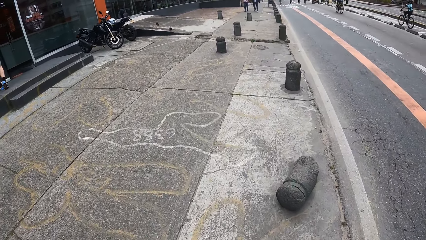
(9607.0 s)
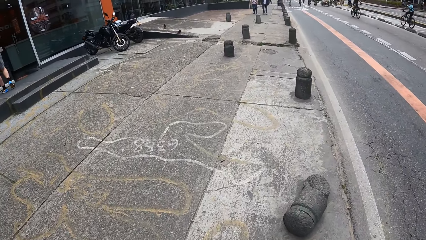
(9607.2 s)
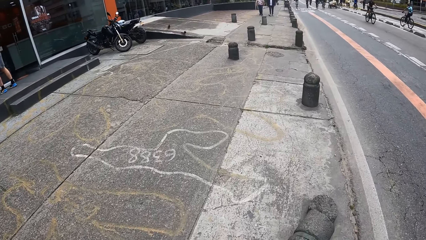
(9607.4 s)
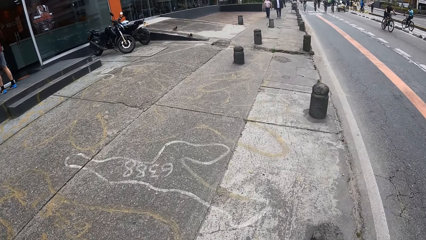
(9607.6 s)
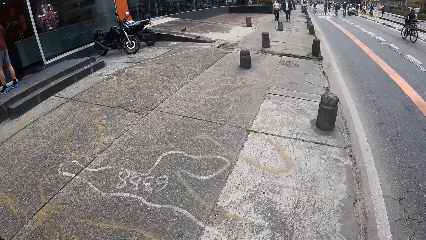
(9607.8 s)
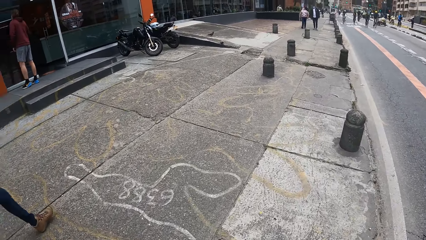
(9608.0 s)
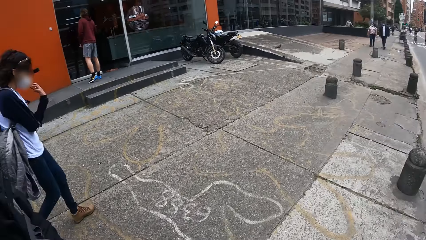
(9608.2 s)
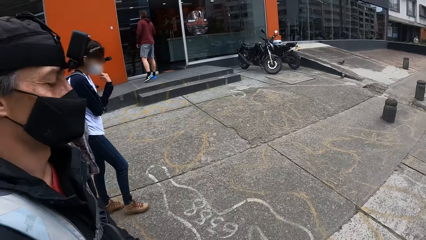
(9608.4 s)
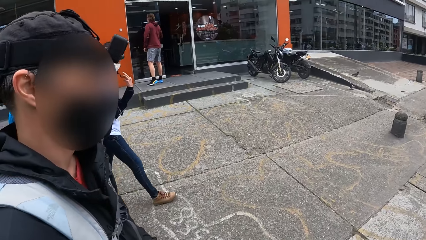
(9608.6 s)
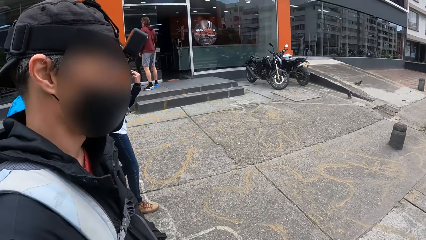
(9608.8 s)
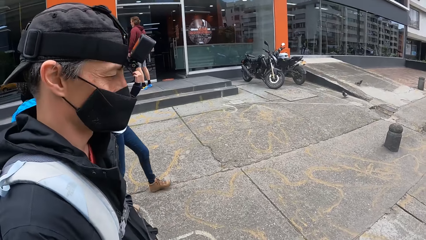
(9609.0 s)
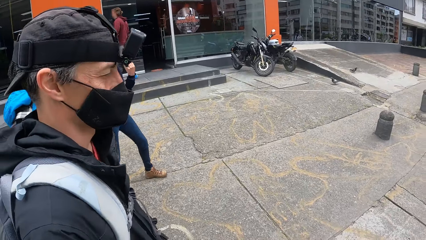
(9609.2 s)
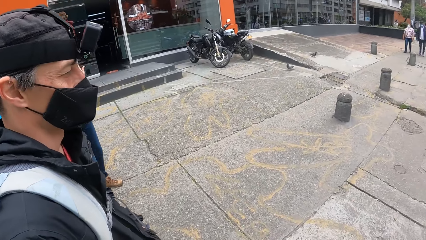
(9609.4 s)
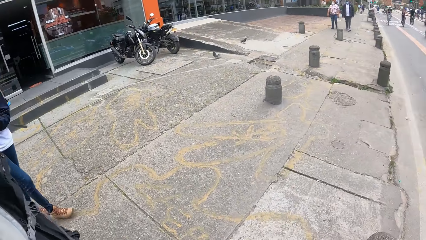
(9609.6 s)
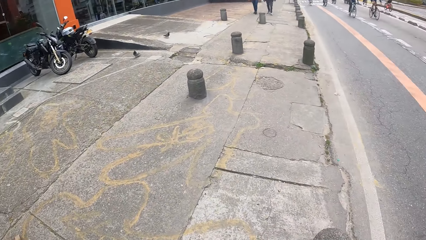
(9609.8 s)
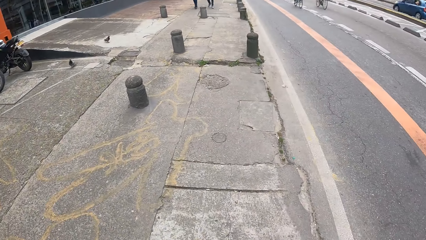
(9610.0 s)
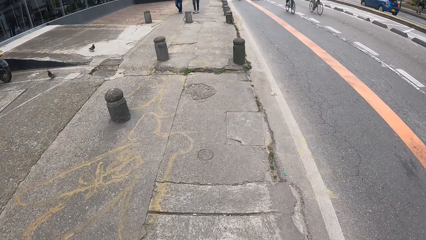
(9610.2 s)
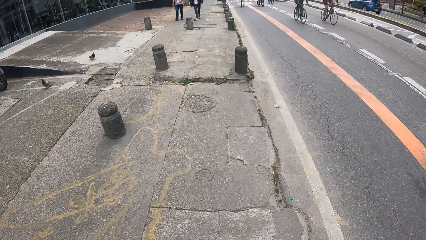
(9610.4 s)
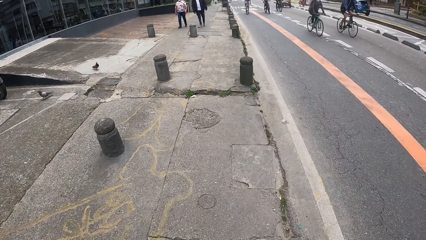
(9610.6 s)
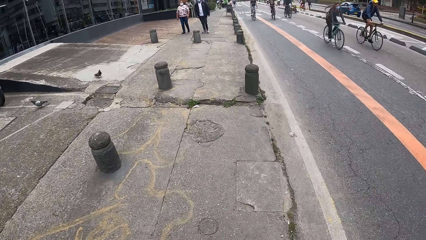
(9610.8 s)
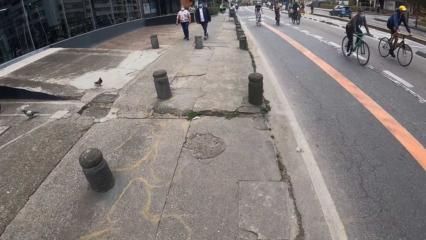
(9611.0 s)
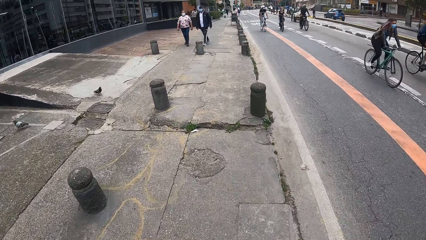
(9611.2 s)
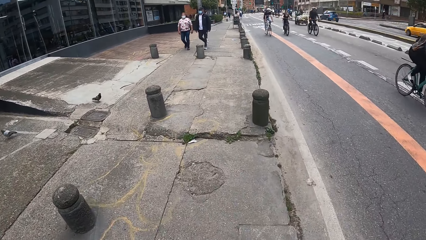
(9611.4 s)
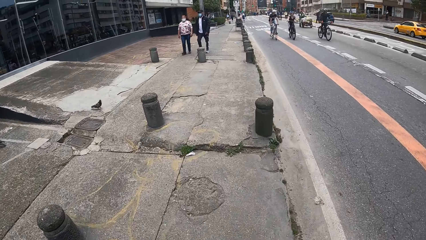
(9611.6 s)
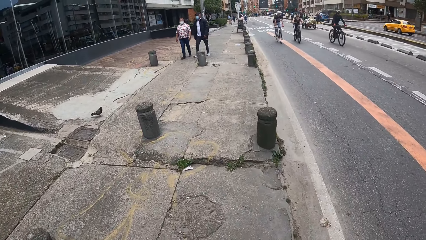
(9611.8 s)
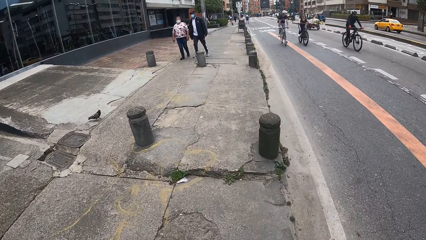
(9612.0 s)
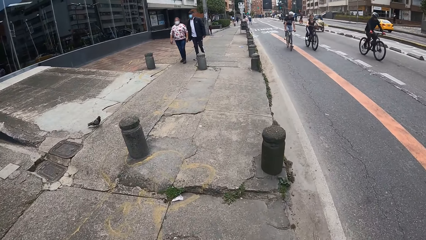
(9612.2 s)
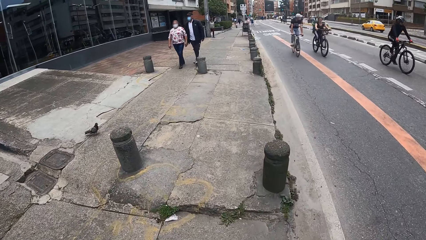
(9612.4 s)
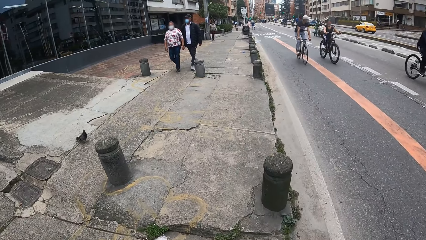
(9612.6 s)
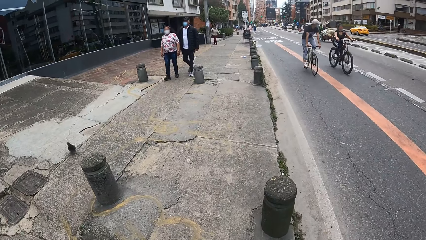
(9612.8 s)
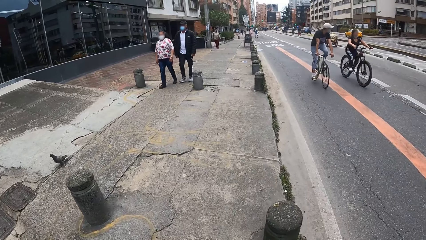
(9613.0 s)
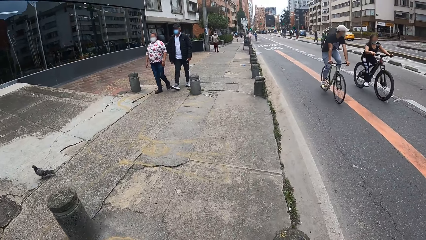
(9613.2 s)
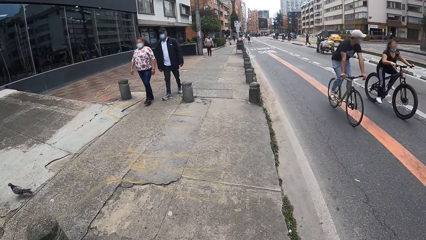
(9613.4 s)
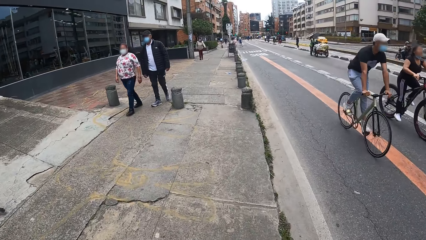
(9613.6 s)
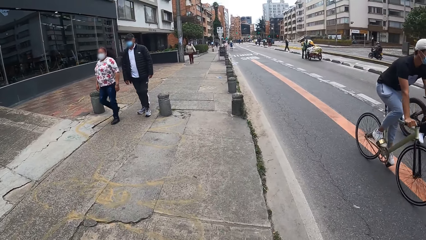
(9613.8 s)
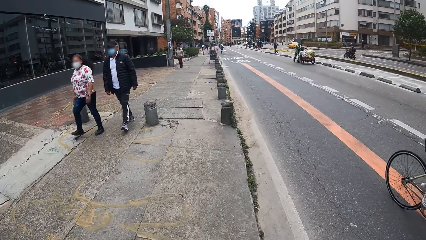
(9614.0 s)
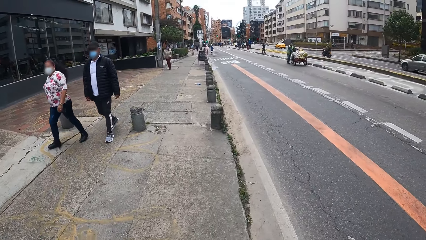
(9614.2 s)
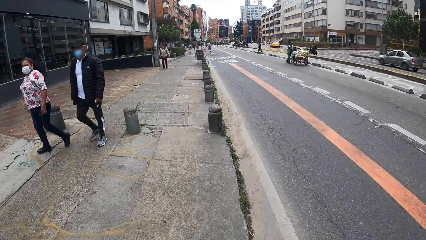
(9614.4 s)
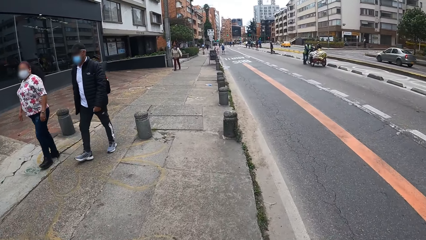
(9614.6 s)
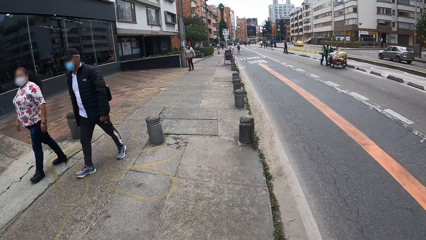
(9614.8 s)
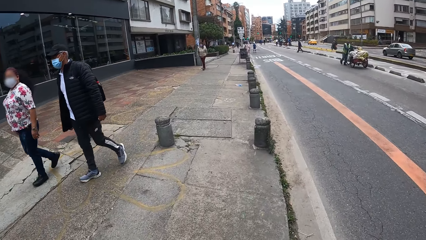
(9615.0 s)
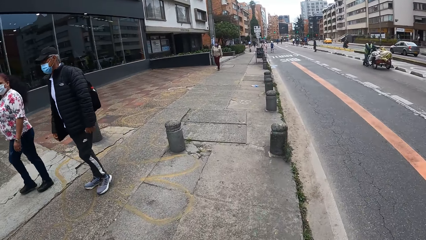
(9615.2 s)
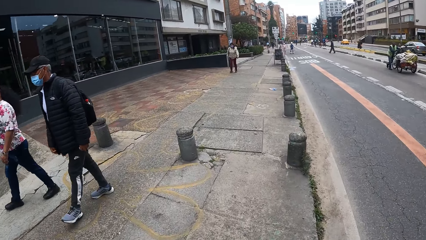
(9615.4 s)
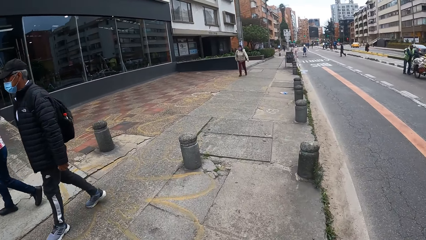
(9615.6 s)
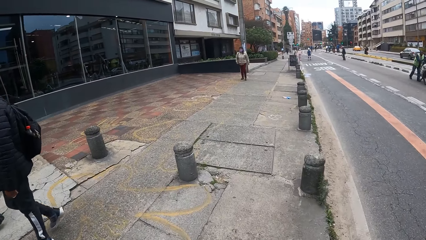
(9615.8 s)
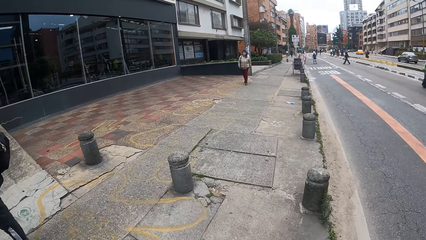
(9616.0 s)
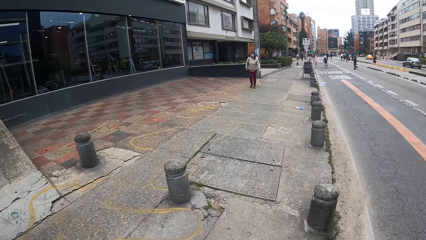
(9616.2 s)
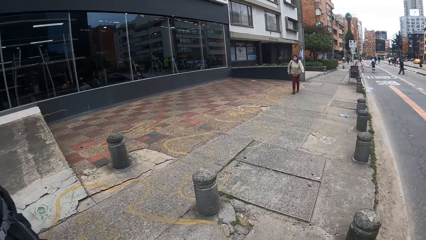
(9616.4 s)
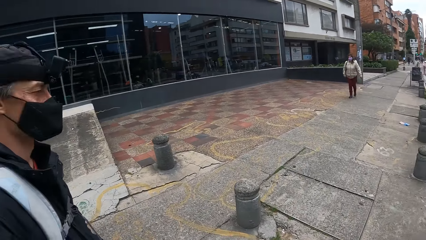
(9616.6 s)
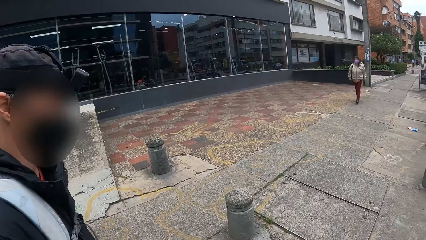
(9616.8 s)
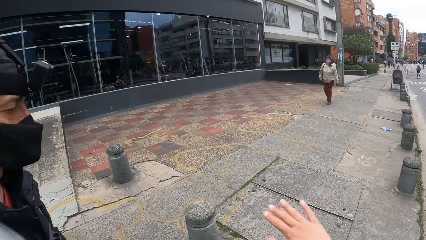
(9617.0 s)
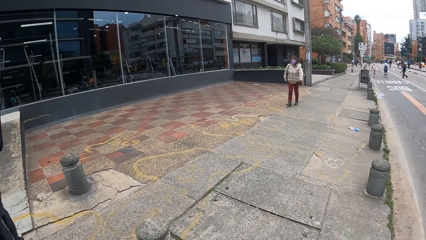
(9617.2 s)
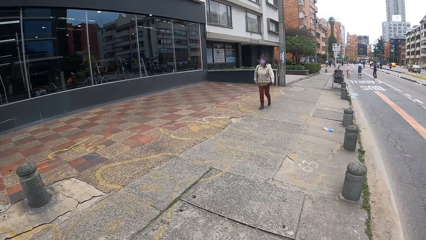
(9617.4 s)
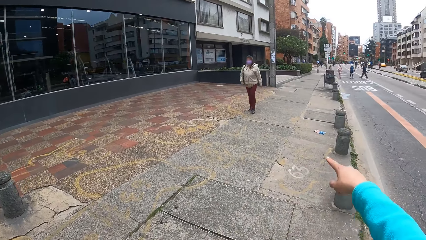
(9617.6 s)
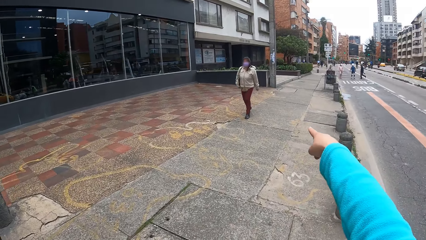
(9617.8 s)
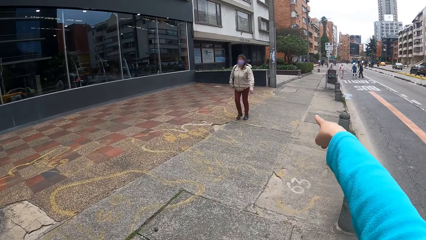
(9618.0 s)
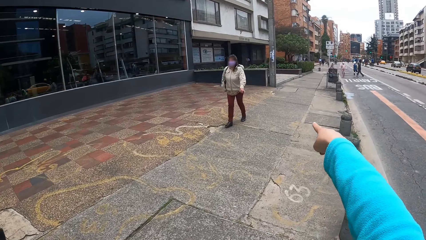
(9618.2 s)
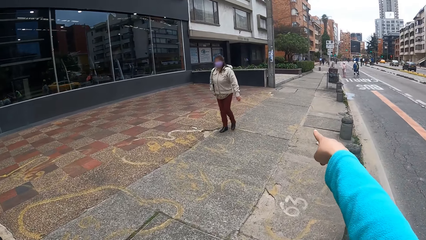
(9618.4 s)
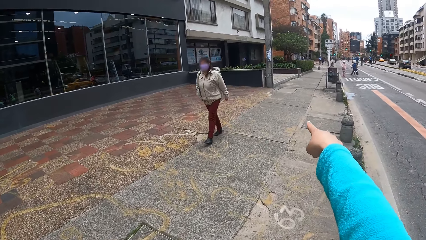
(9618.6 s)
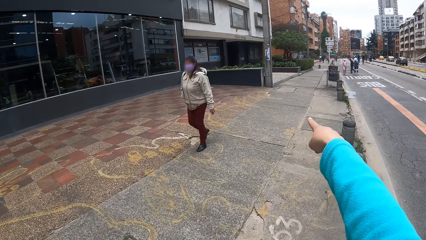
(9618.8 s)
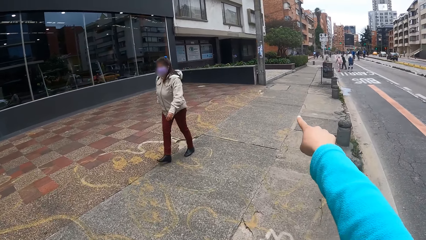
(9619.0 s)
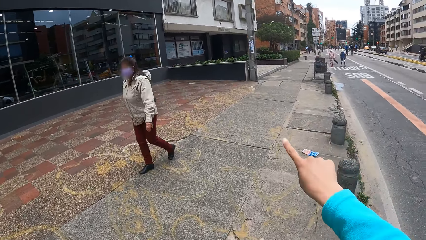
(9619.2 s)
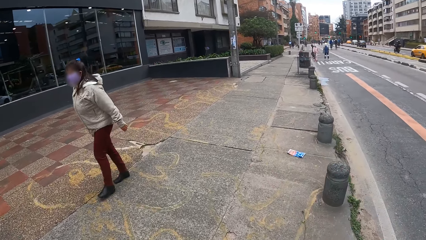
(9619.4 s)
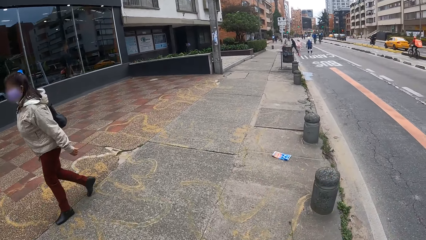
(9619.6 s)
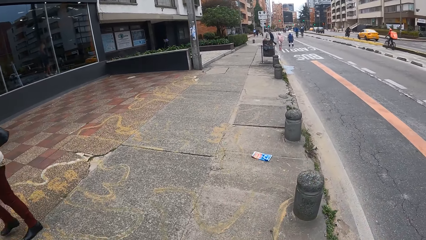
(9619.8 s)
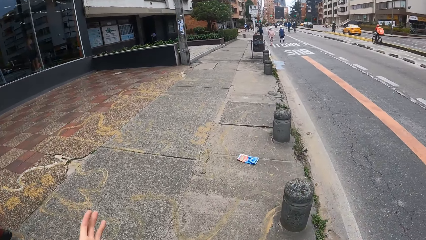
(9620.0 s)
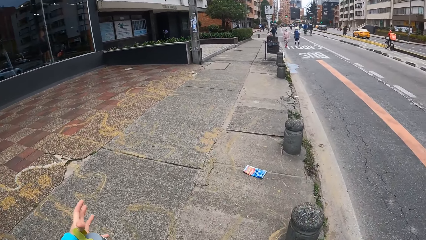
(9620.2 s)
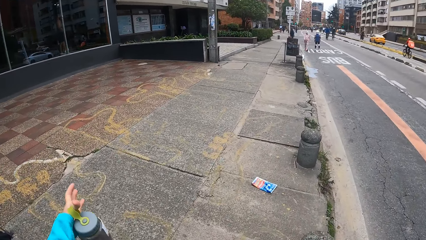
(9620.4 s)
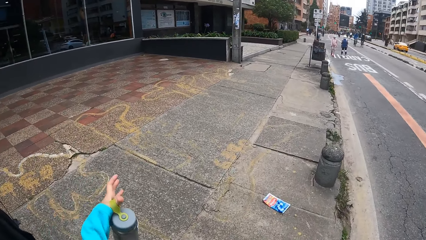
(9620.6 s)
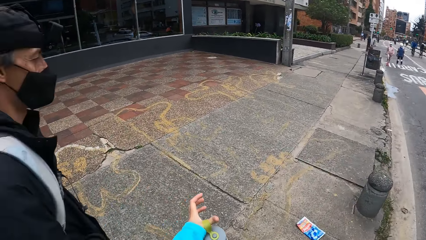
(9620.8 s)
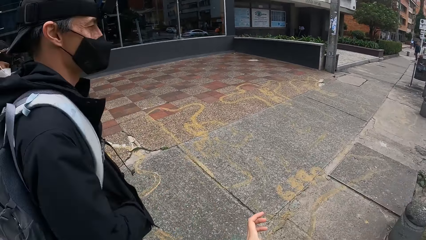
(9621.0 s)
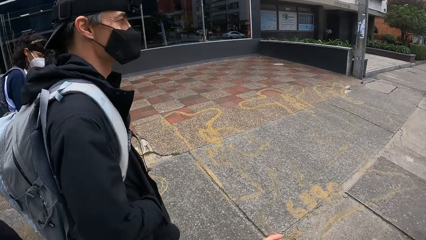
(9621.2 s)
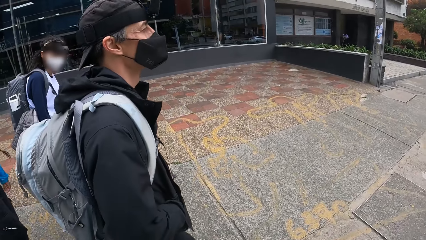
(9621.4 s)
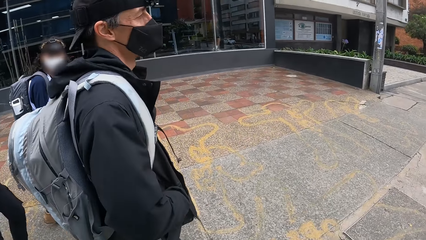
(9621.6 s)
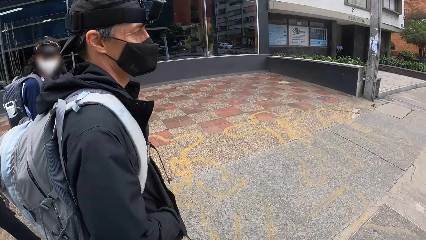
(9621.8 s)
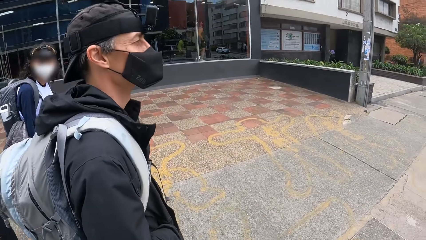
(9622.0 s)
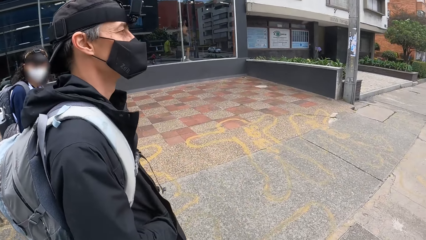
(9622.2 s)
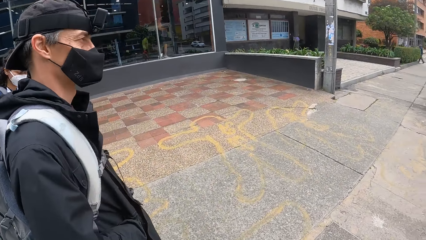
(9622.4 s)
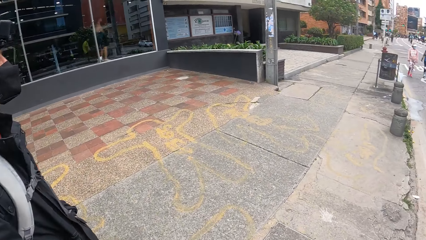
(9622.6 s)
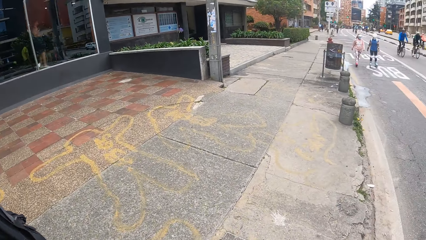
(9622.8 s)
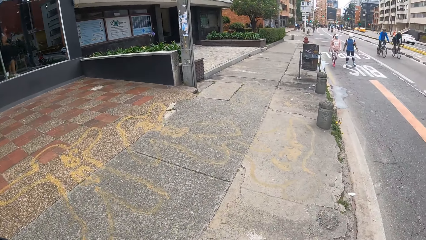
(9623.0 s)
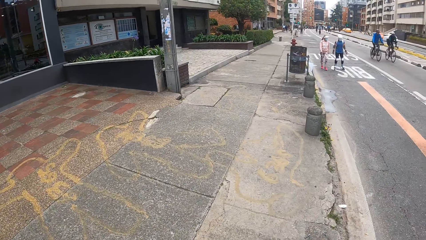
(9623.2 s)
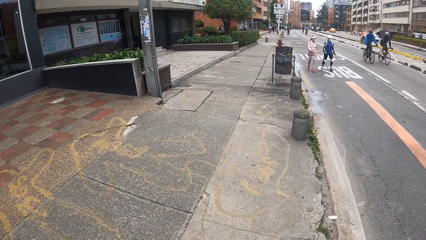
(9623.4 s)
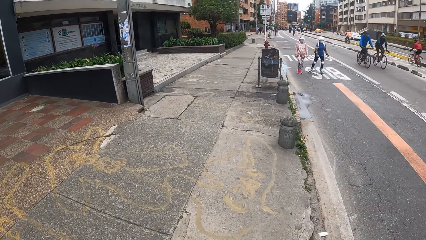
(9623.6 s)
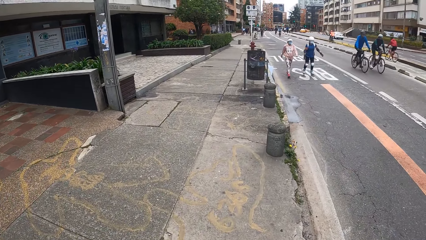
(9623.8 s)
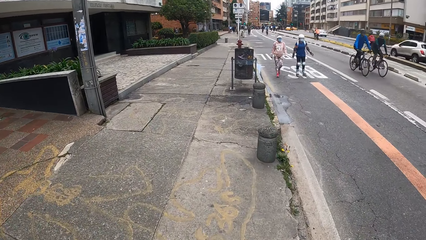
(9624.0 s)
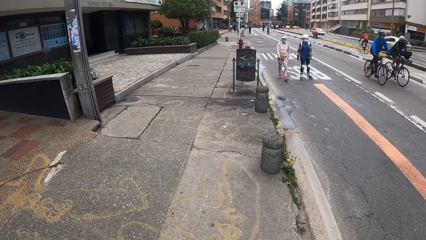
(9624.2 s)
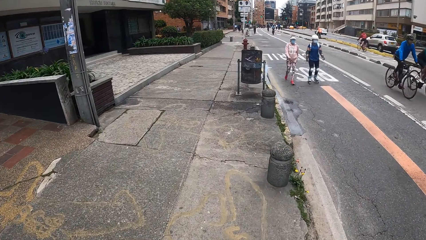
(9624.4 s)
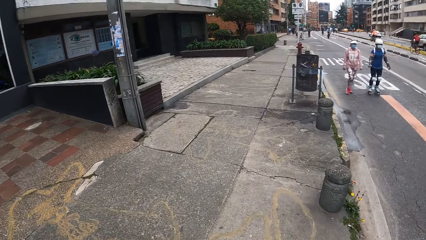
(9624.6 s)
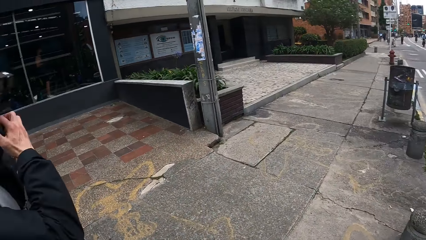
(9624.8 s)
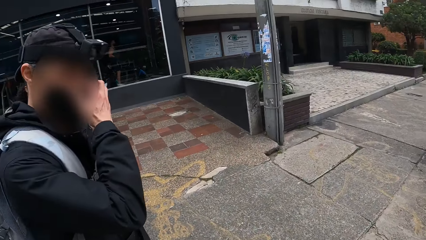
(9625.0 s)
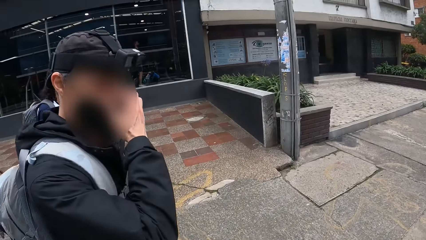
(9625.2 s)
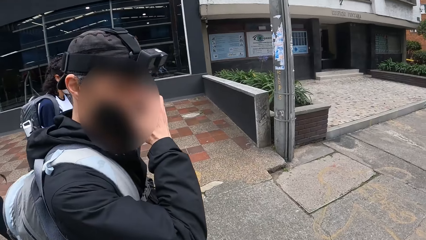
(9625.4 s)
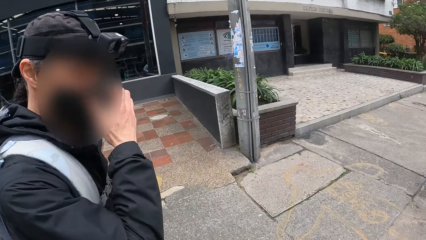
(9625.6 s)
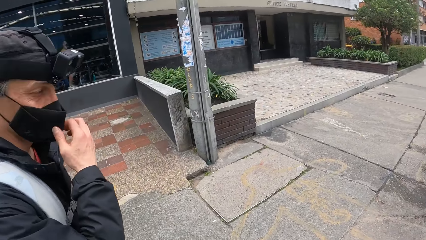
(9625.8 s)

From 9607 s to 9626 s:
The camera wearer looks at a man. She moves her hand. She interacts with the man. She looks at the man. She moves her left hand. She looks at the man. She walks on the pavement.
